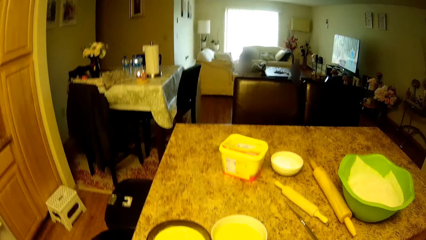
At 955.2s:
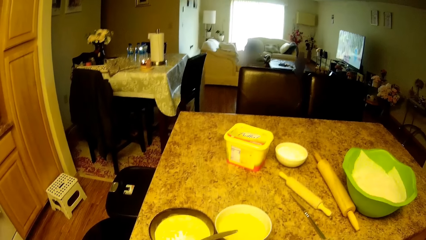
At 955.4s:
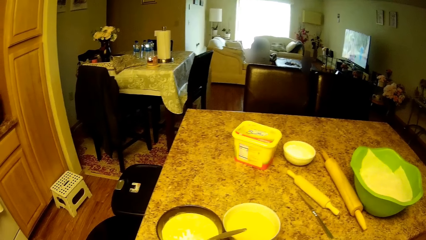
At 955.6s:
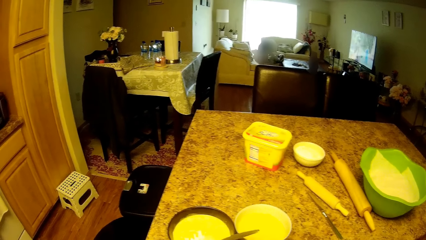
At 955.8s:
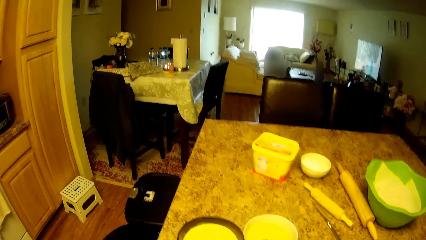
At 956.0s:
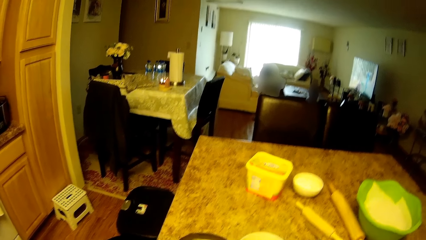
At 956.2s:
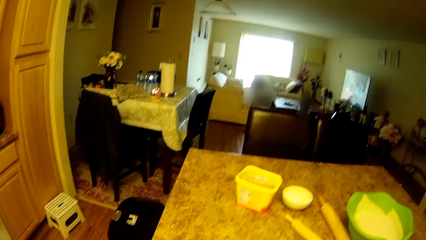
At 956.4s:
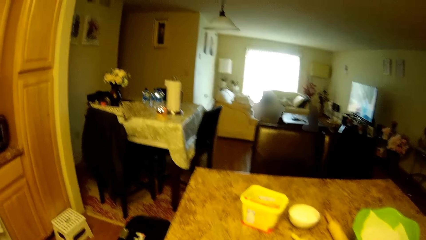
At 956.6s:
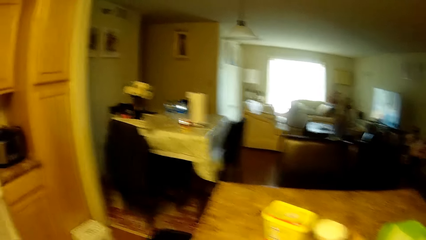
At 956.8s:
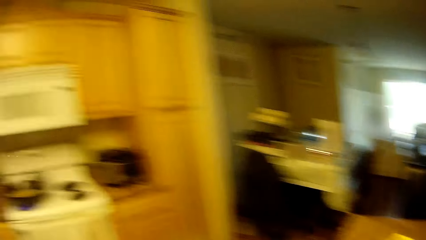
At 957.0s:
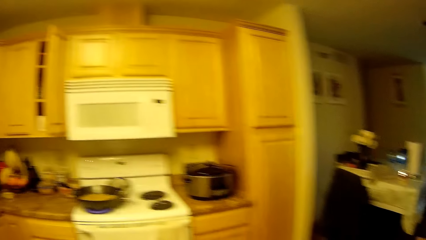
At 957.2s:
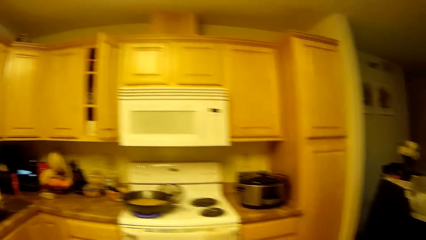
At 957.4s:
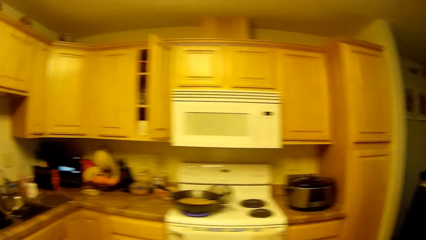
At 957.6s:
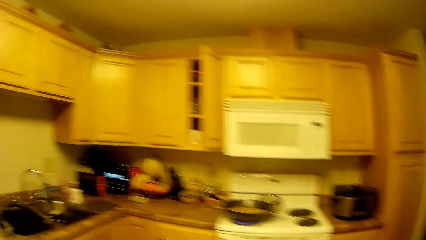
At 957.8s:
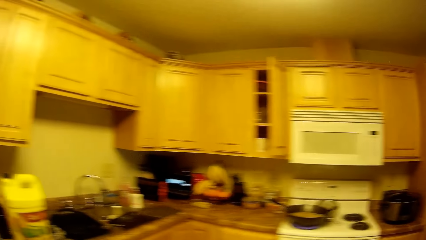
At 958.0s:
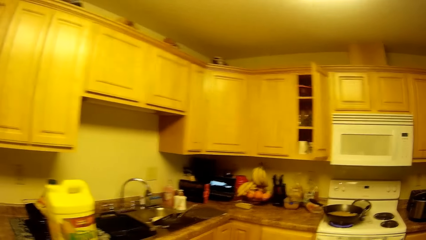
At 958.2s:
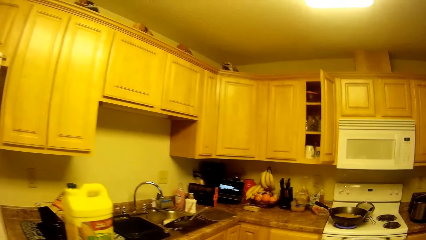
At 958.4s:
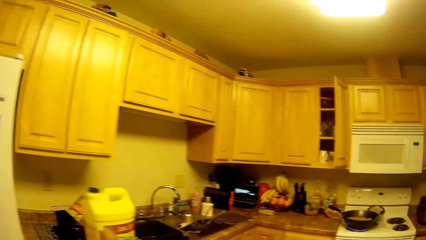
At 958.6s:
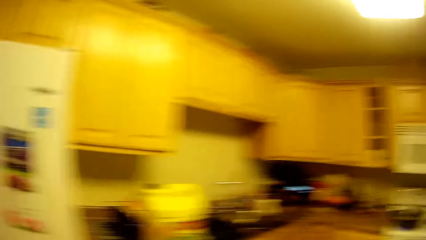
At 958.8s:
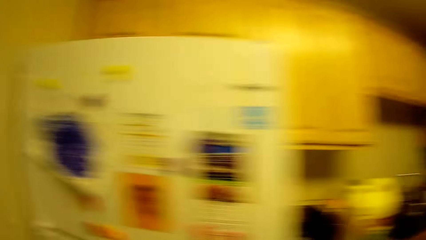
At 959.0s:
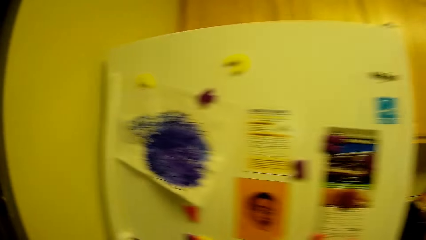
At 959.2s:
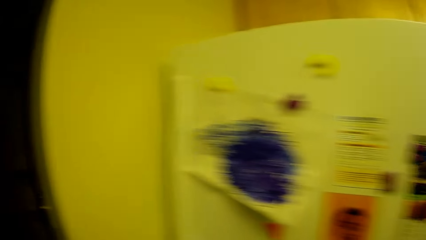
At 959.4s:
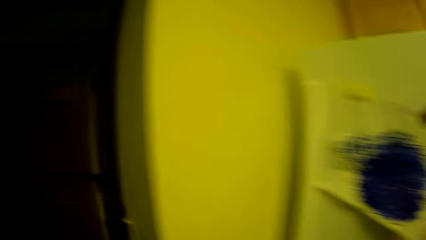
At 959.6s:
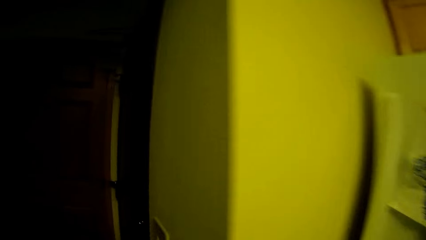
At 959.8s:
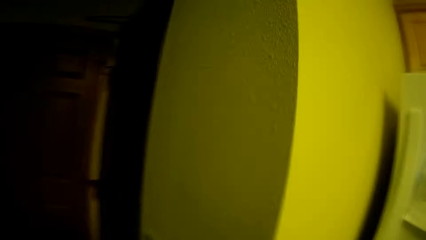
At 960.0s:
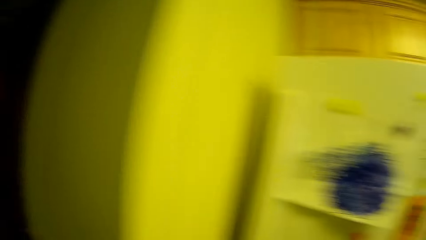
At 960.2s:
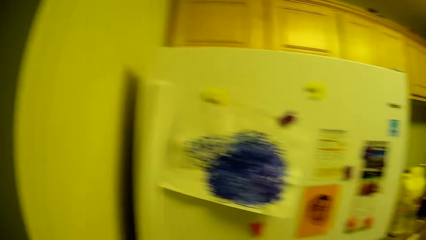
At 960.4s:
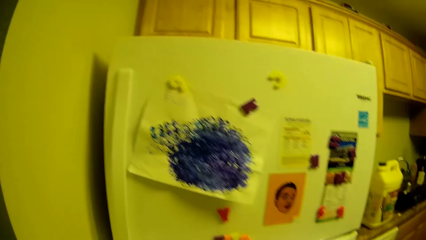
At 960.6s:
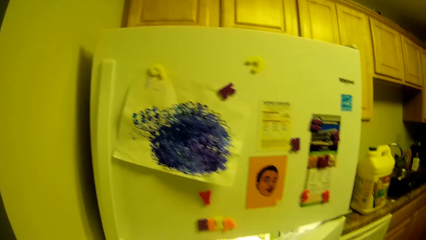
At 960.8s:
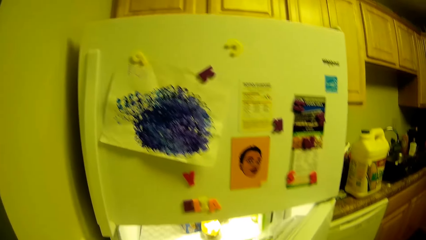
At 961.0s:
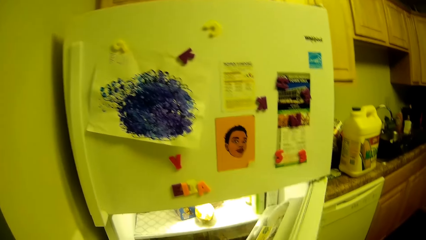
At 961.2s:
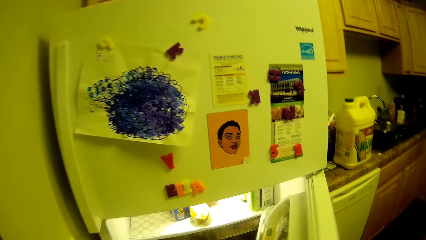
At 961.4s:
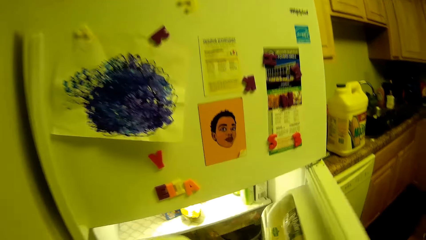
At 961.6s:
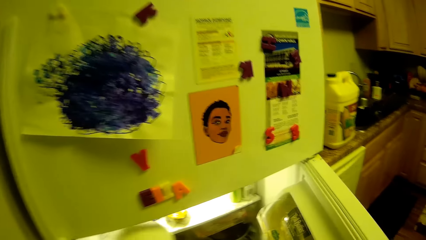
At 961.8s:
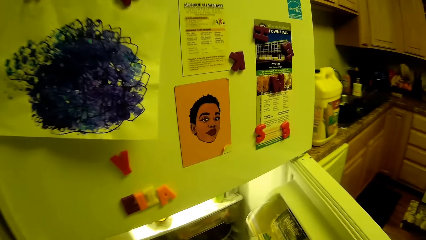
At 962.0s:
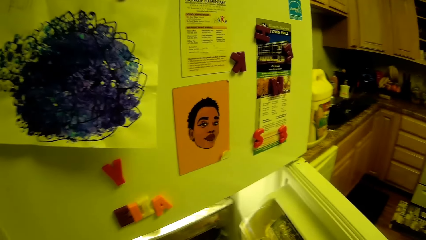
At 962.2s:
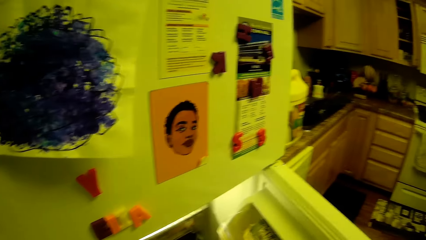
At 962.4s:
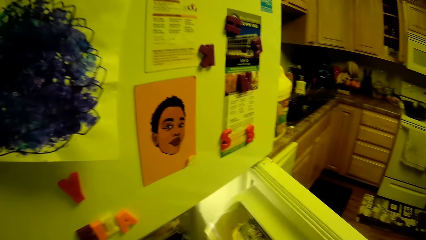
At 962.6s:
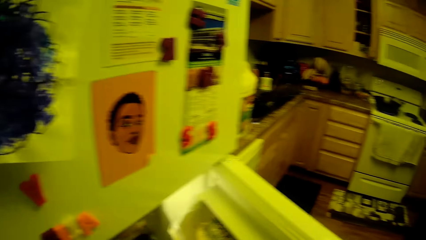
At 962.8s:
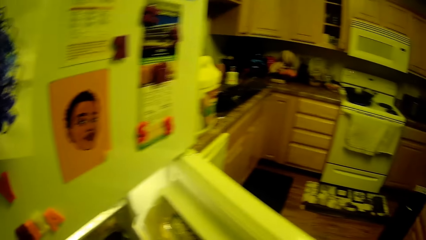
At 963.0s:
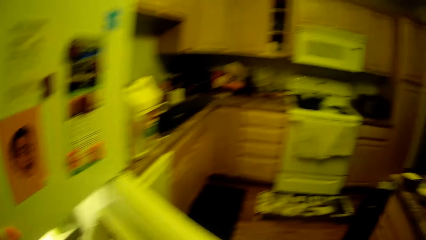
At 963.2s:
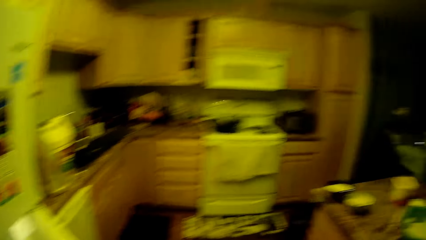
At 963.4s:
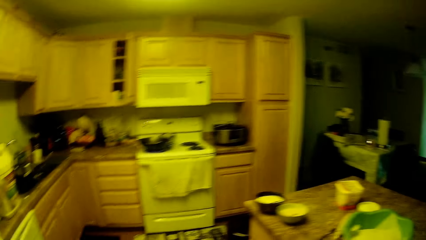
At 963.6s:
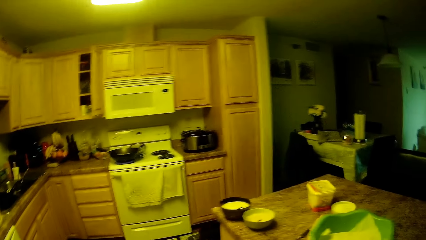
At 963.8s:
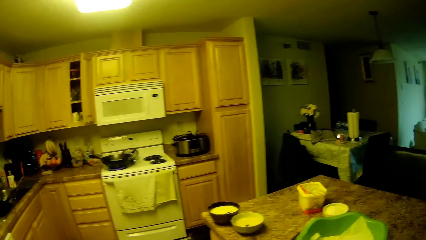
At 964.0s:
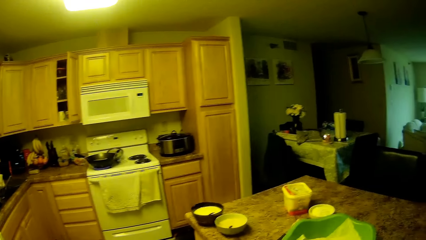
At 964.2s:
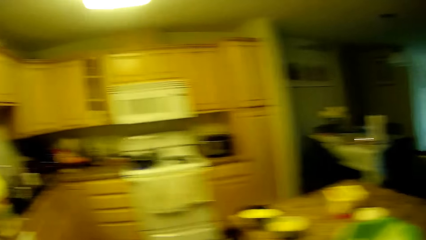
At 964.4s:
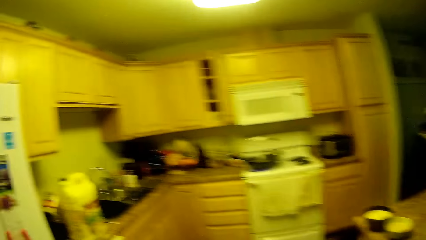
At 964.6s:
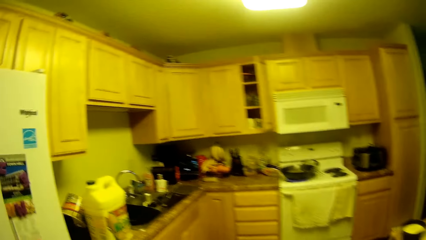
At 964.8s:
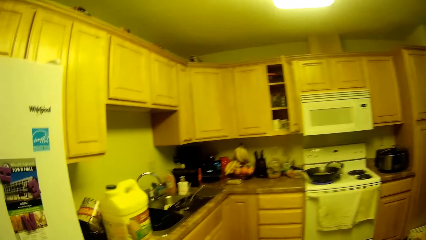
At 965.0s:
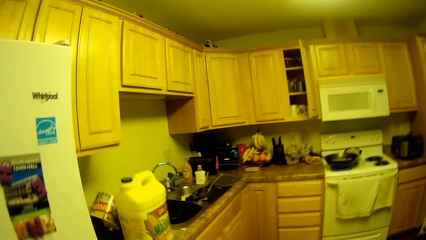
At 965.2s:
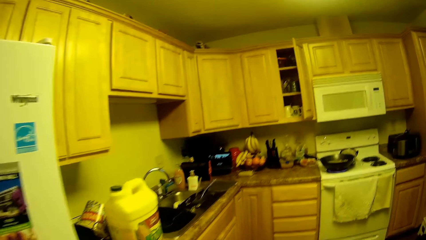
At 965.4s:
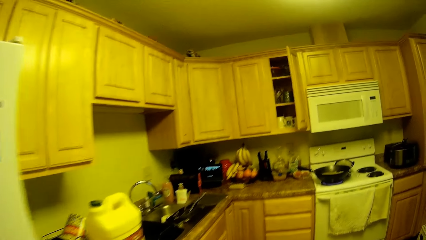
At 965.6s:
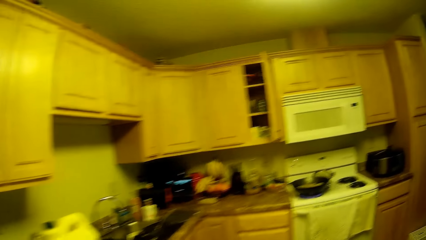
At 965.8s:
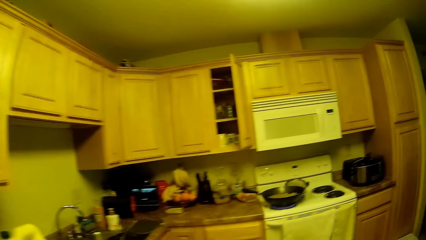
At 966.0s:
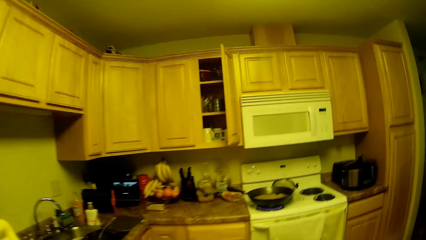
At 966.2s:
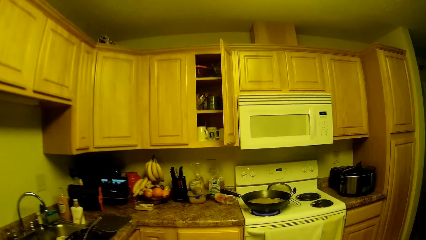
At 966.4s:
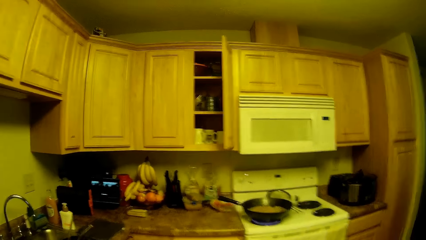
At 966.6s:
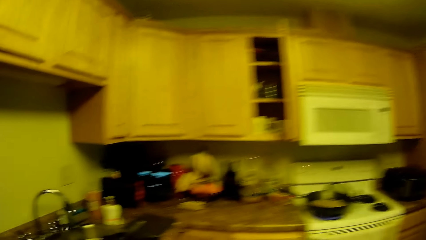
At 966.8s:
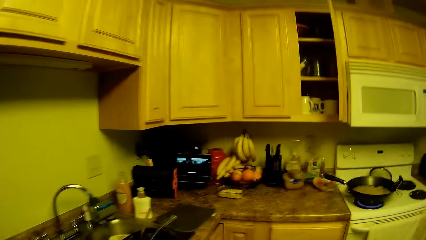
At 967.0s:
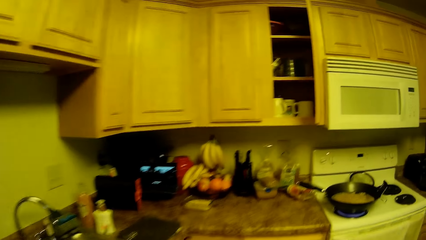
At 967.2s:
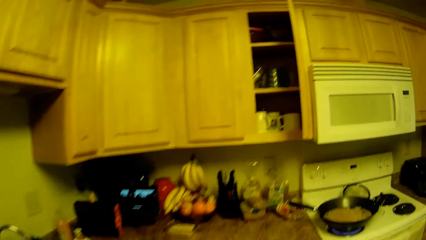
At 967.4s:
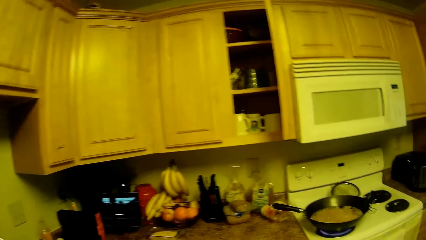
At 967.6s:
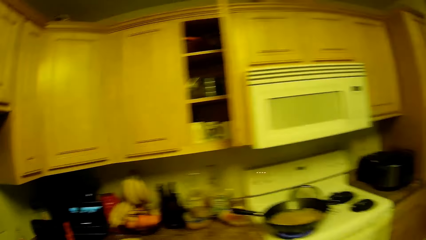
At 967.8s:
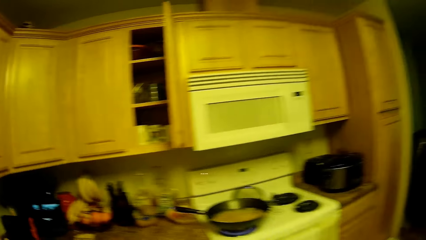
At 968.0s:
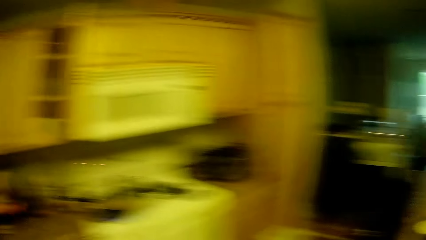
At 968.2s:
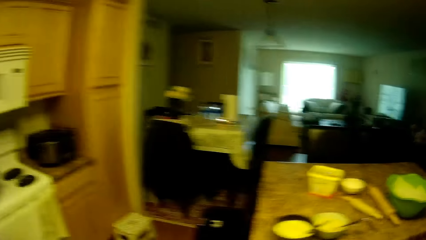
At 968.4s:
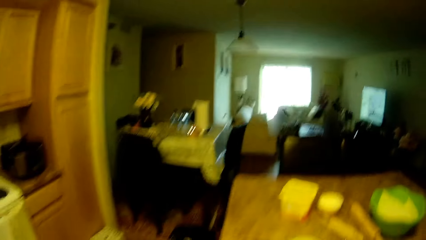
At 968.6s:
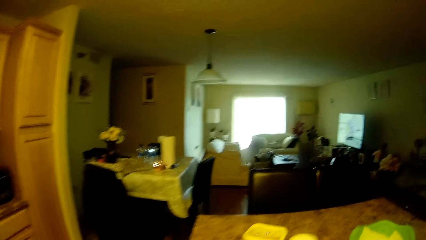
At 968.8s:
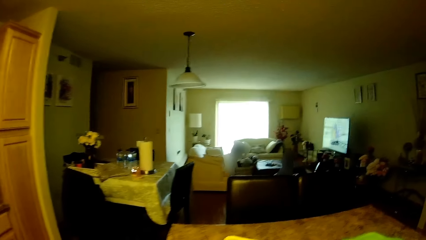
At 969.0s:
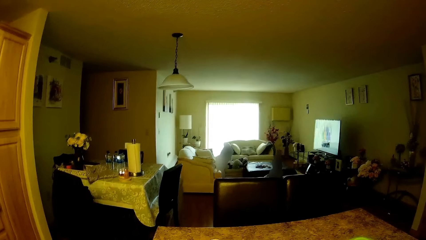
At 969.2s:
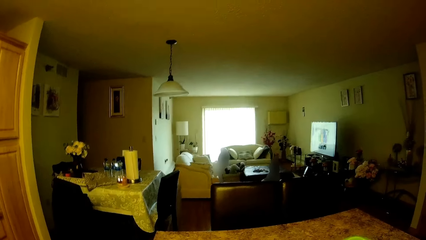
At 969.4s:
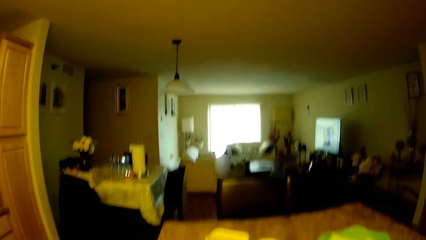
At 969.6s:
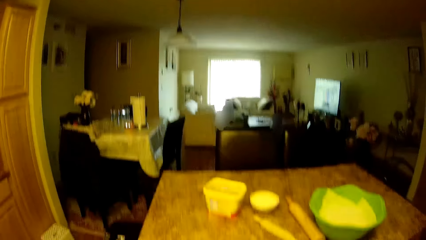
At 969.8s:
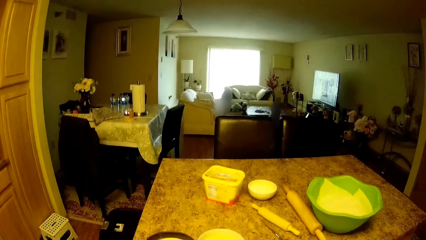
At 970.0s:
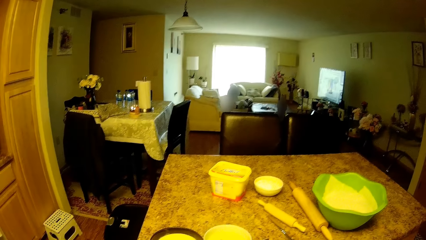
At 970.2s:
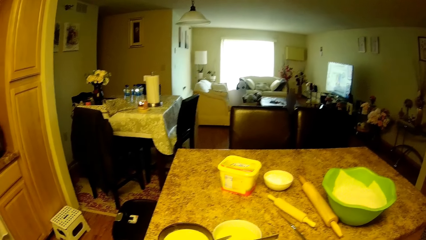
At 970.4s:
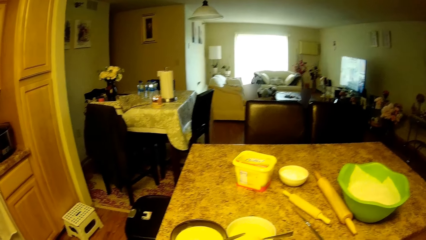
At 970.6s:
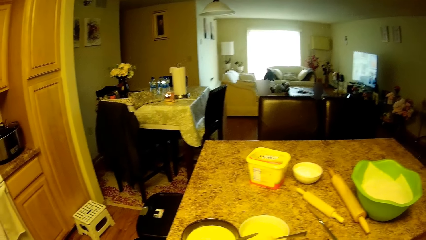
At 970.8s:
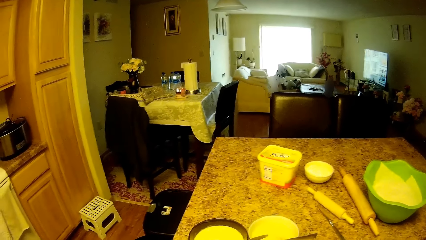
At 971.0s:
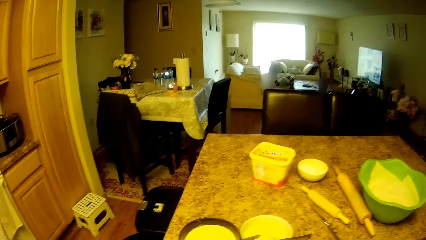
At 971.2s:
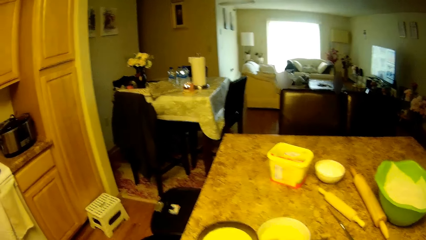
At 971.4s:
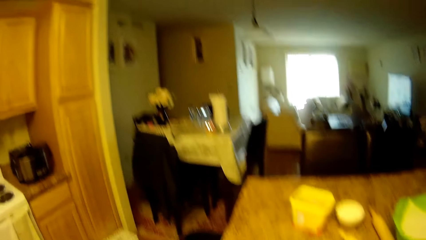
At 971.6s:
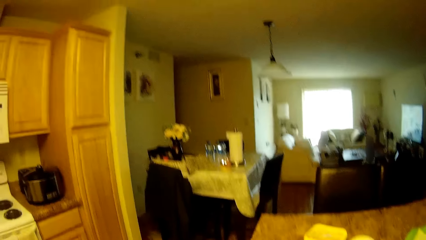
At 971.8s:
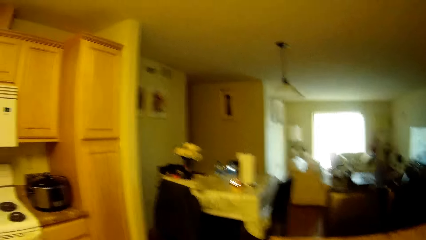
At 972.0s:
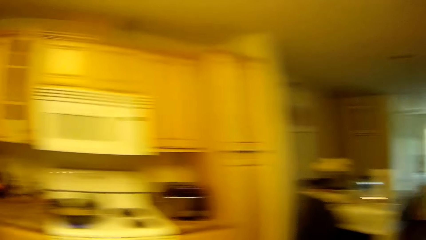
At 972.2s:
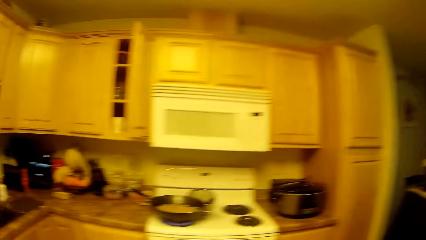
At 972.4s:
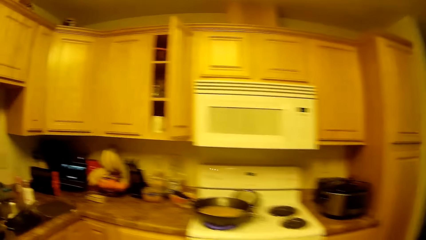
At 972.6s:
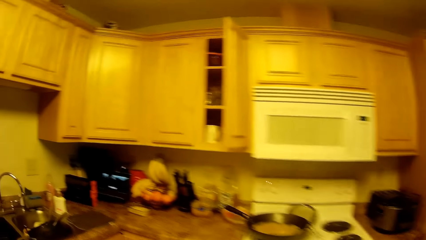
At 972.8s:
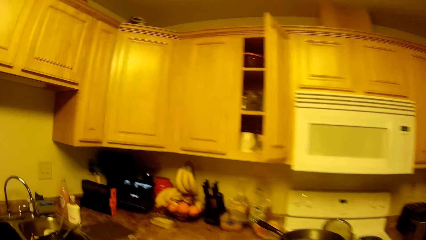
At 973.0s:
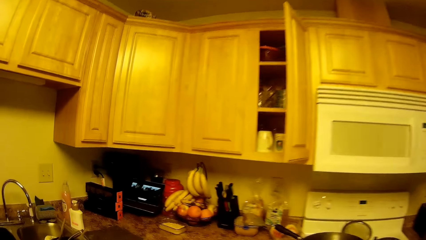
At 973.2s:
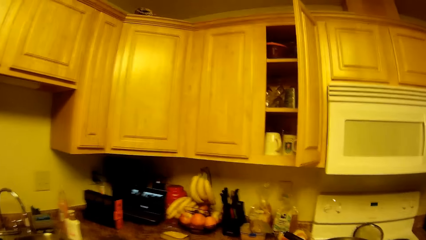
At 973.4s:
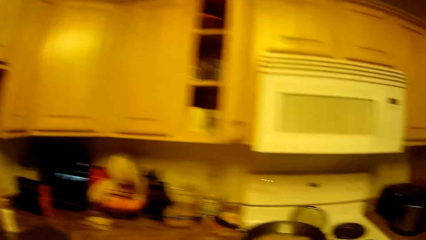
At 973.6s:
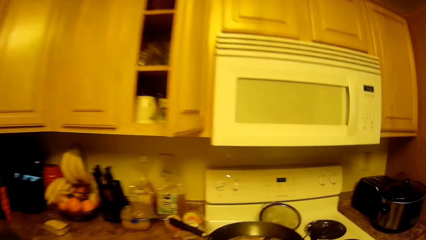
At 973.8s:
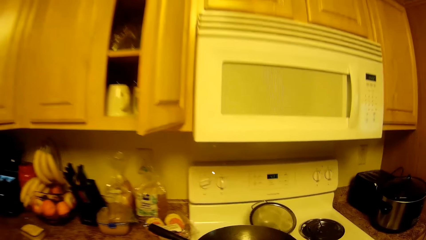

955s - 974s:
The camera wearer closes the container. She opens a fridge door with her right hand. She places the bottle of milk in the fridge with her left hand. She closes the fridge.
